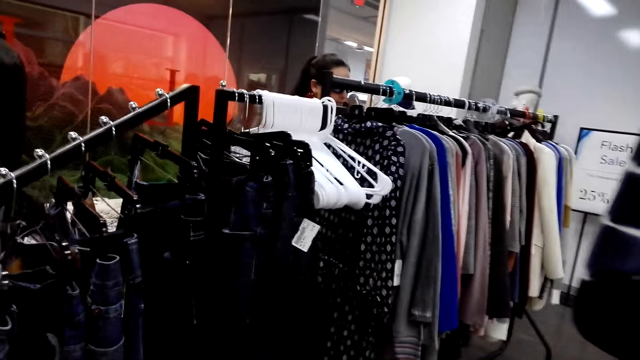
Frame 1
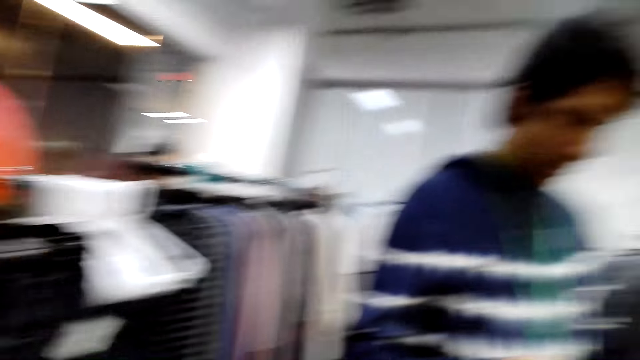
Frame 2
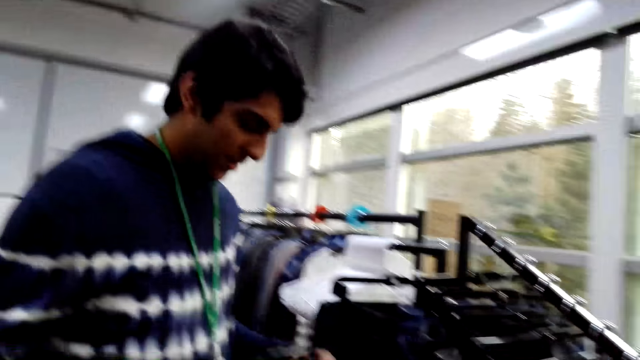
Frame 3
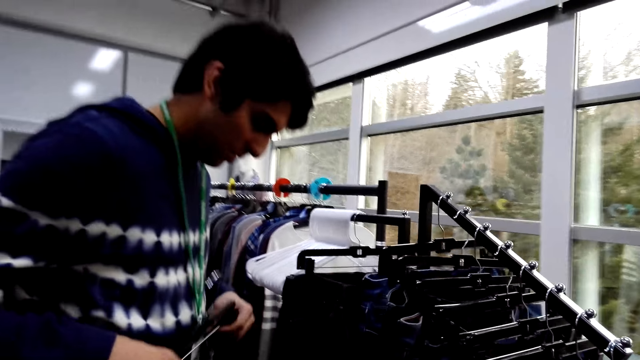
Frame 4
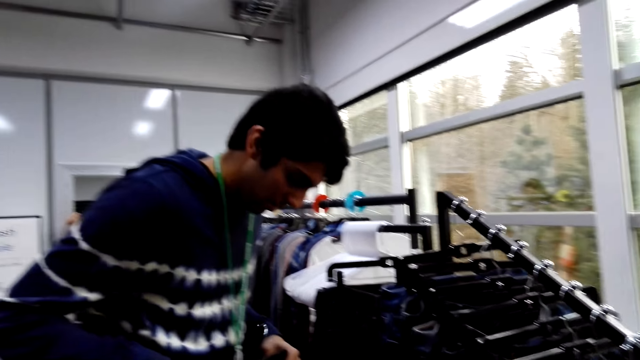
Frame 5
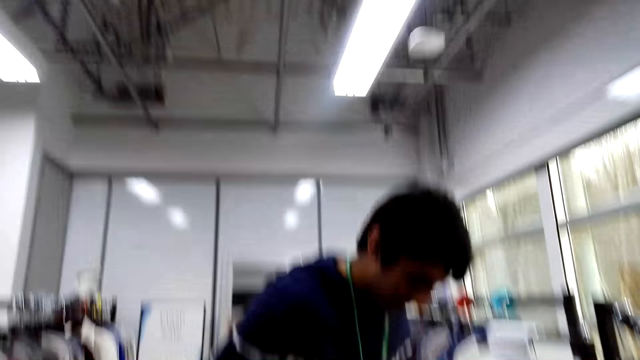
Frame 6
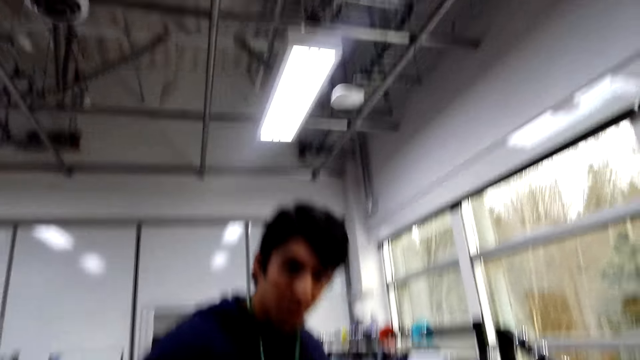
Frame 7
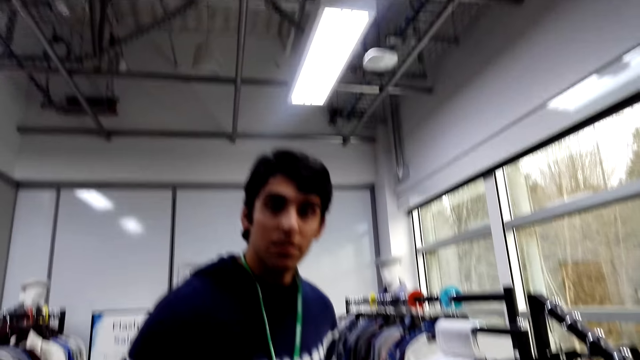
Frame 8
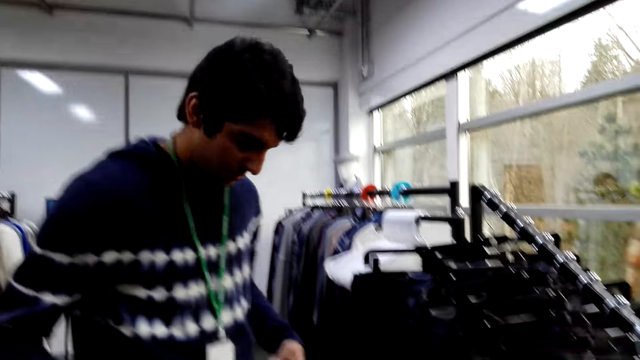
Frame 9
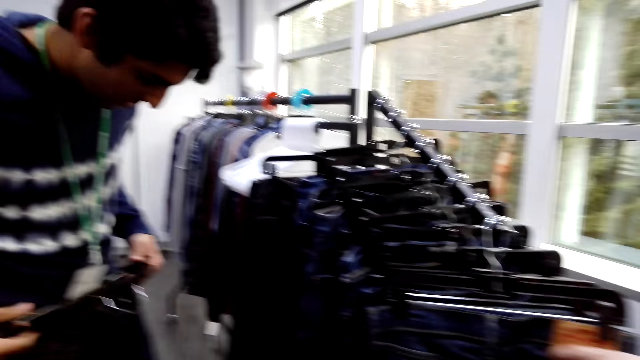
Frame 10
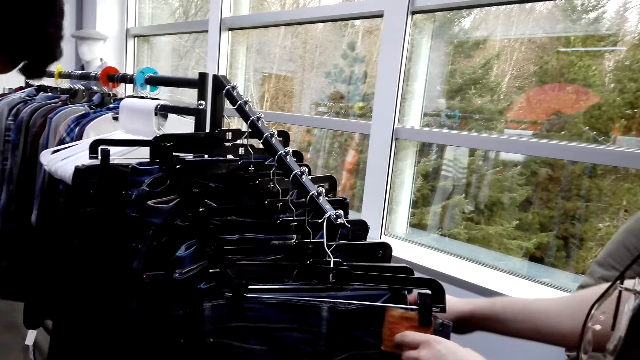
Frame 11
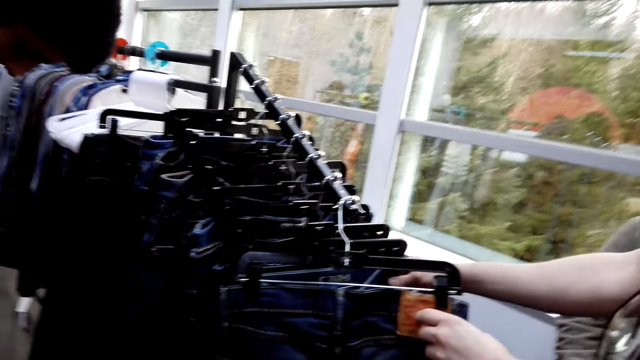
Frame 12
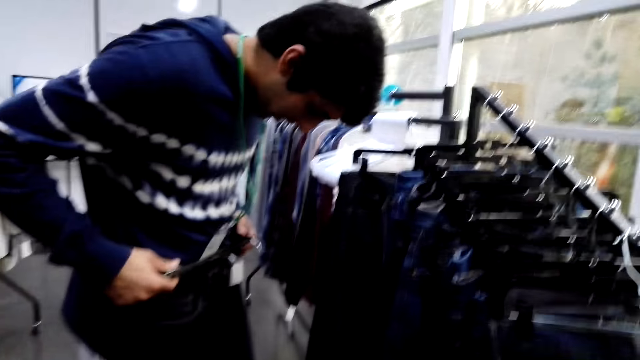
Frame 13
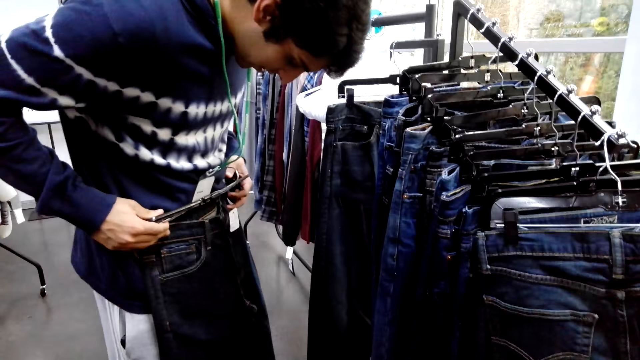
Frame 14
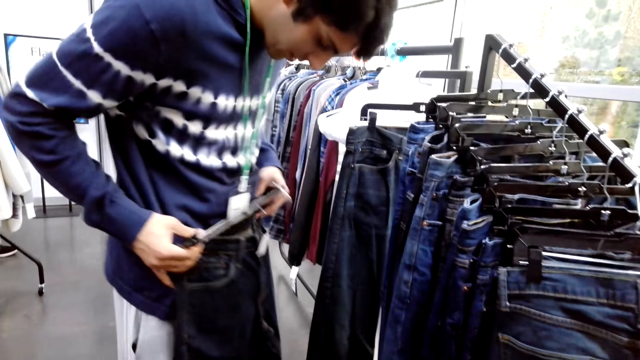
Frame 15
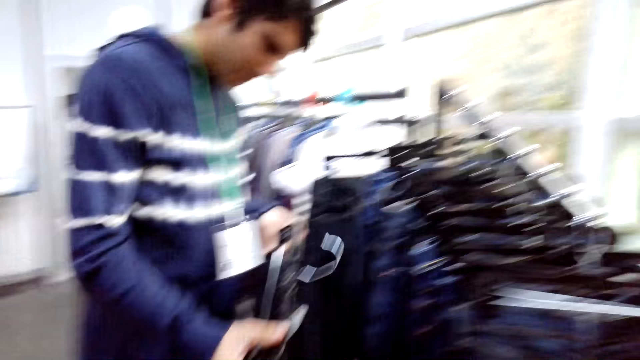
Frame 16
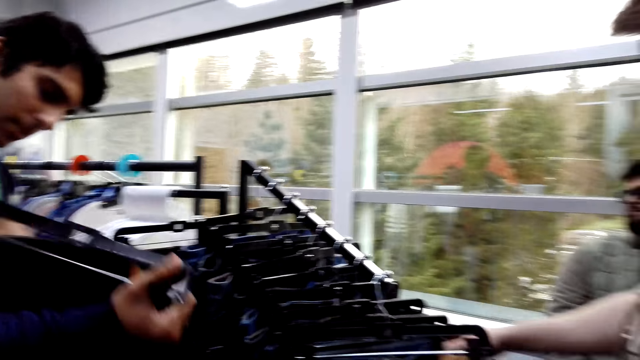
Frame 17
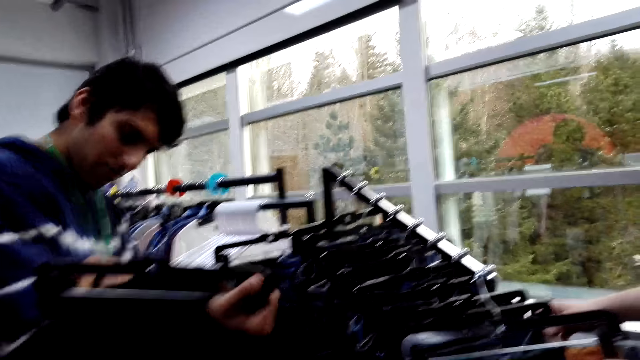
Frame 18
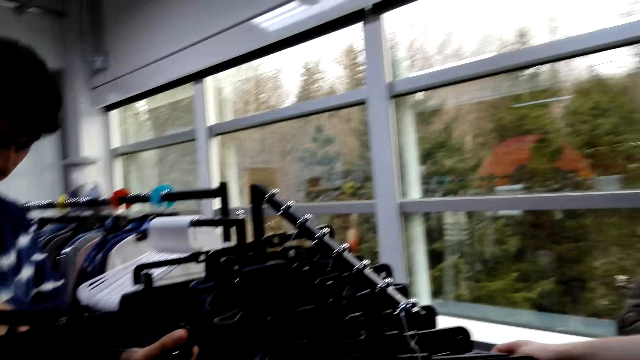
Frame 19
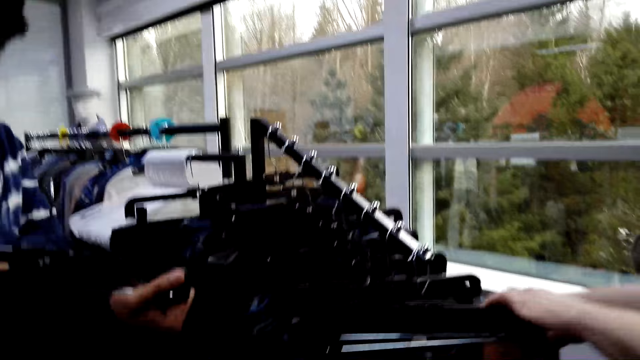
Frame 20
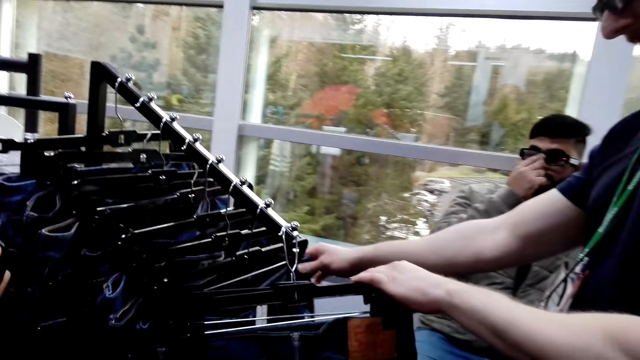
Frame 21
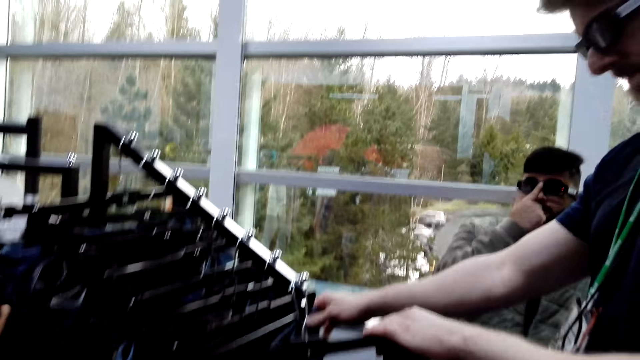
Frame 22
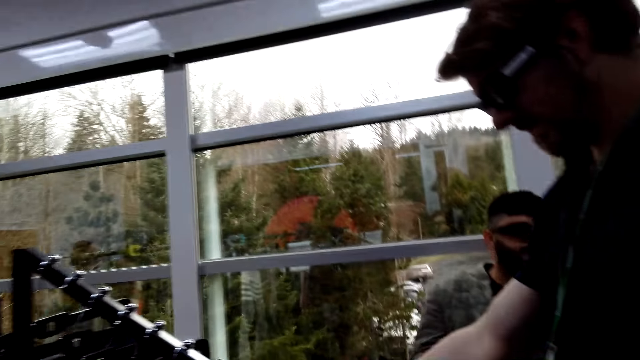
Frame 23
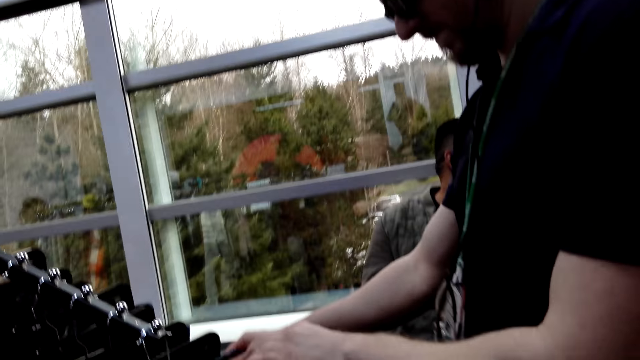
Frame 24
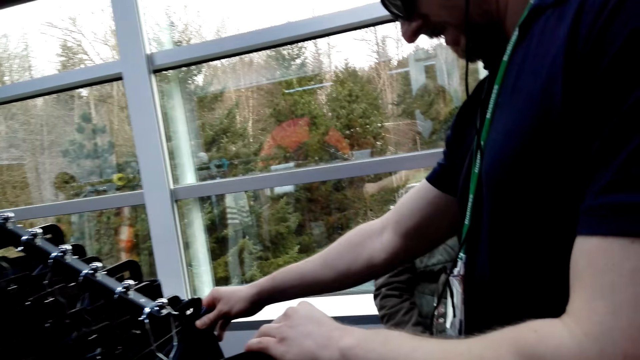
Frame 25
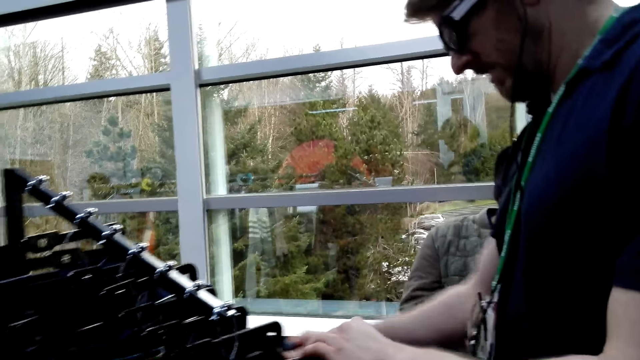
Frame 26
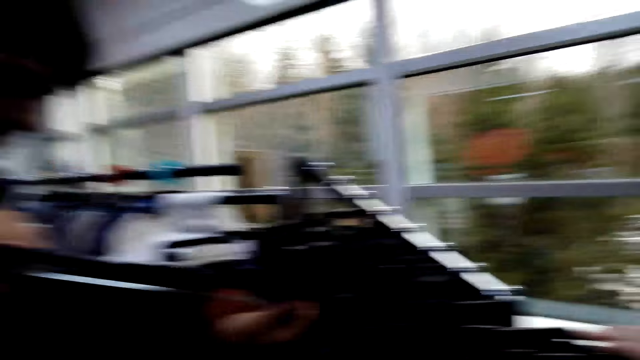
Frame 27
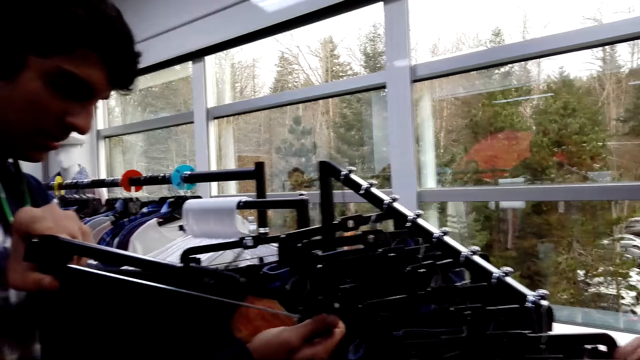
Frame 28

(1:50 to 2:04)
The camera wearer is shopping with a person. The person is looking at a trouser.

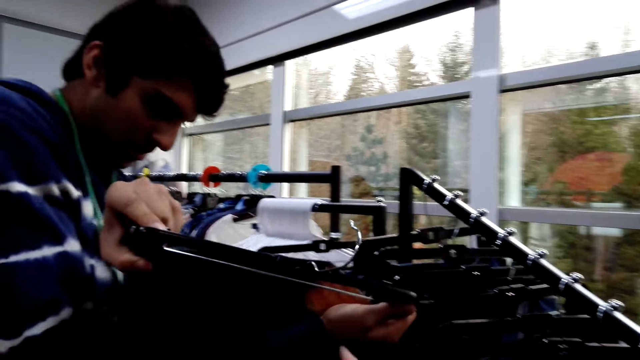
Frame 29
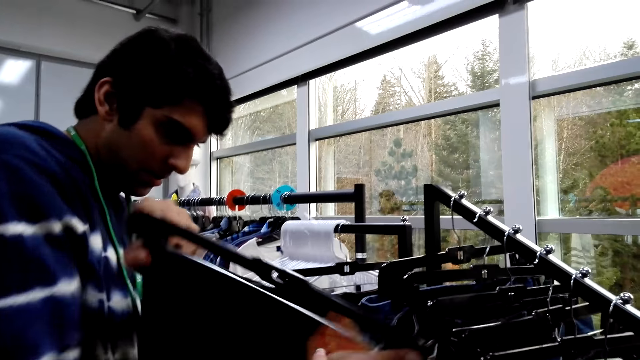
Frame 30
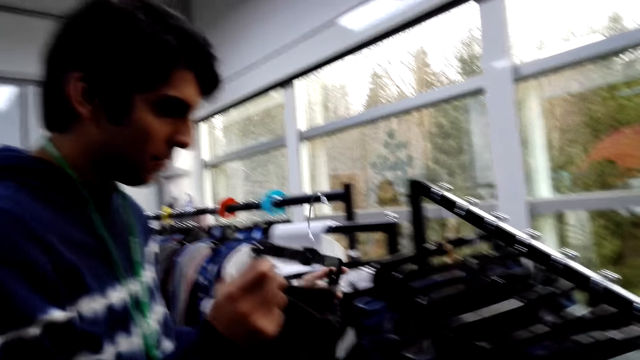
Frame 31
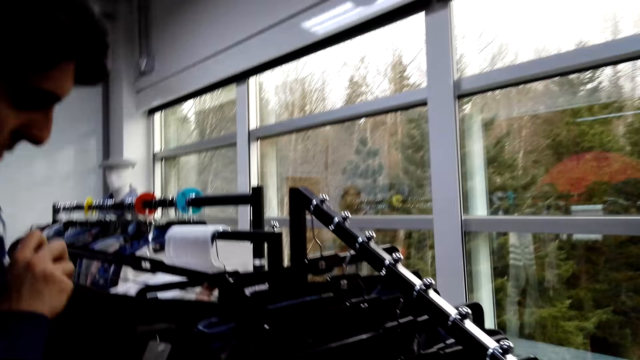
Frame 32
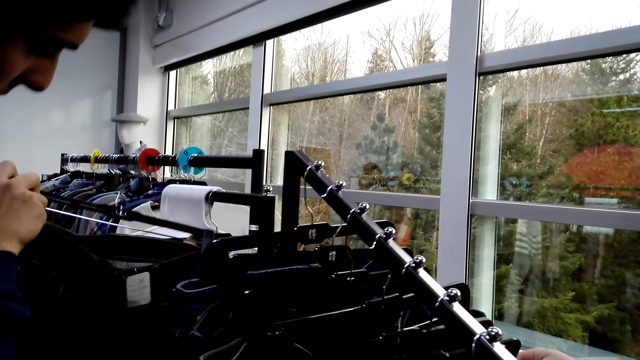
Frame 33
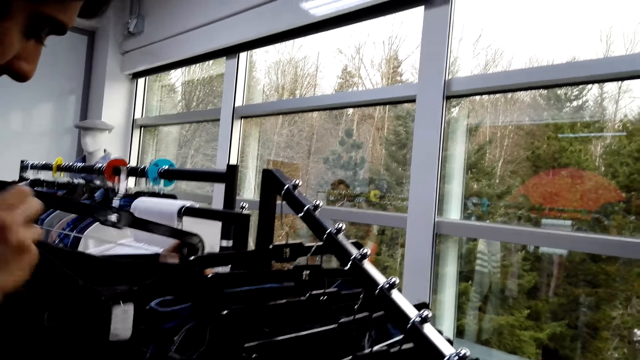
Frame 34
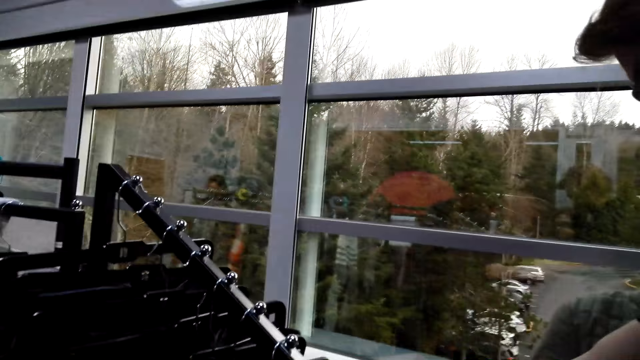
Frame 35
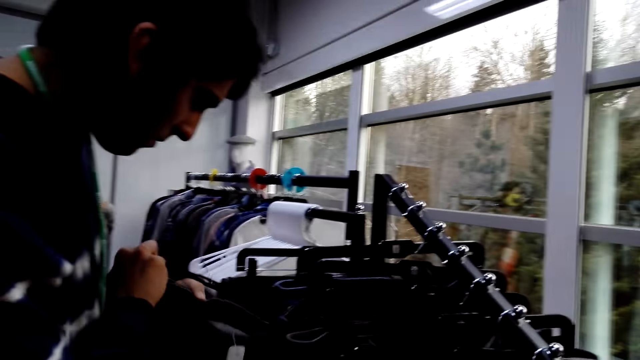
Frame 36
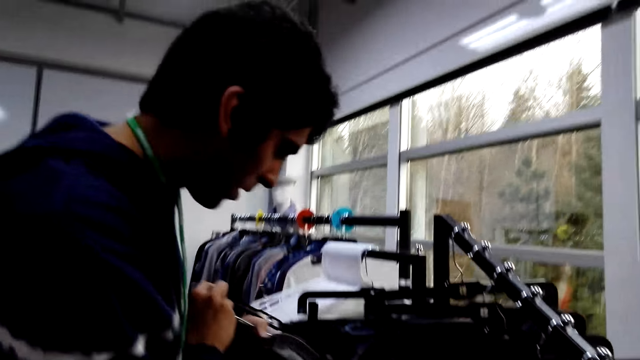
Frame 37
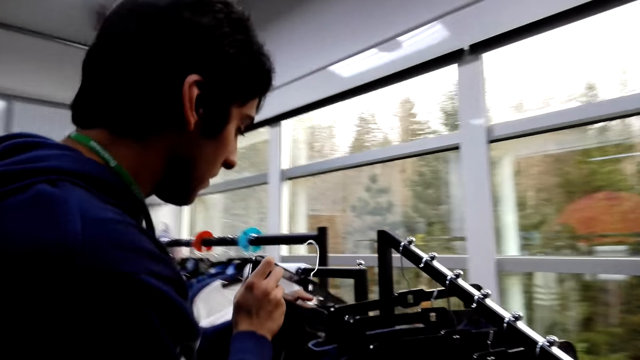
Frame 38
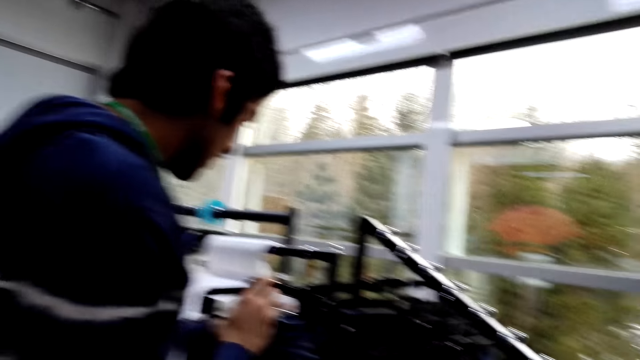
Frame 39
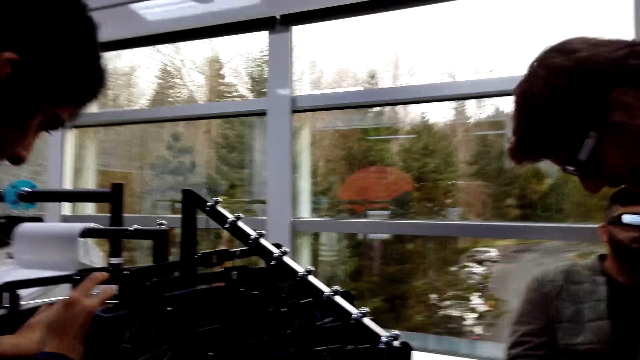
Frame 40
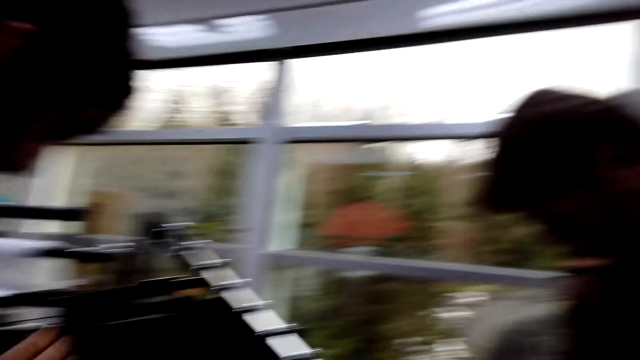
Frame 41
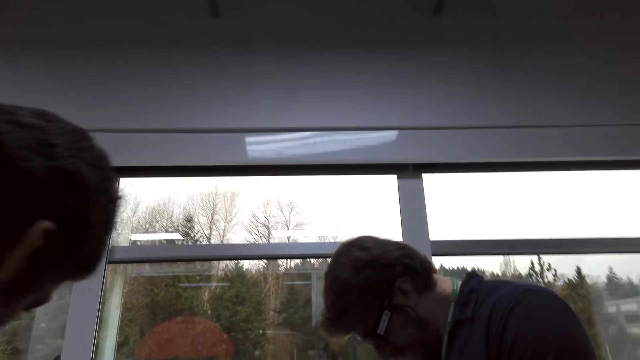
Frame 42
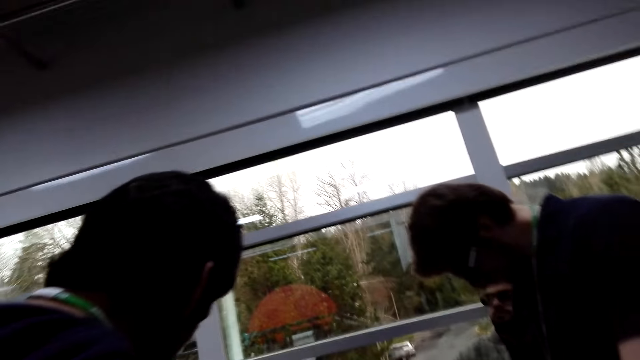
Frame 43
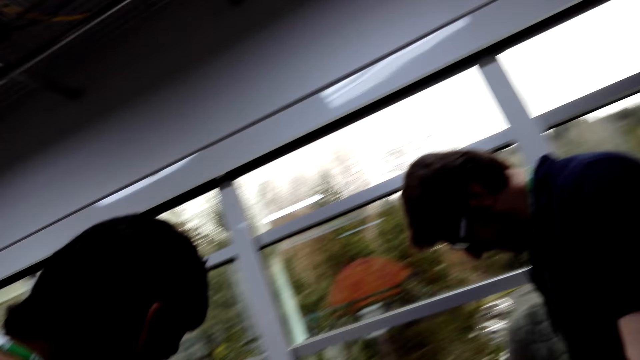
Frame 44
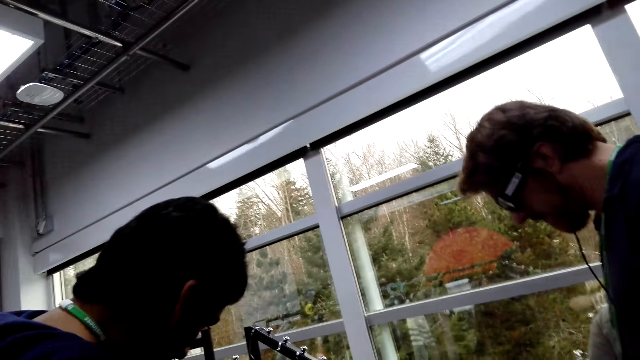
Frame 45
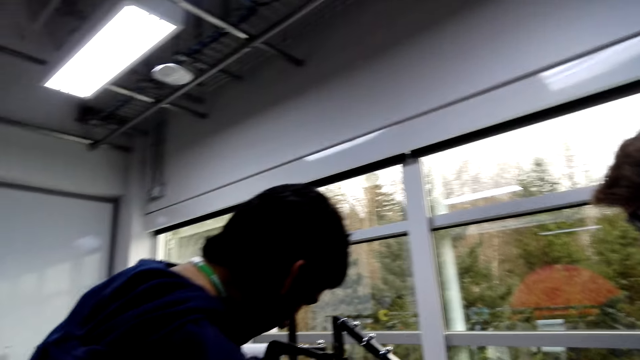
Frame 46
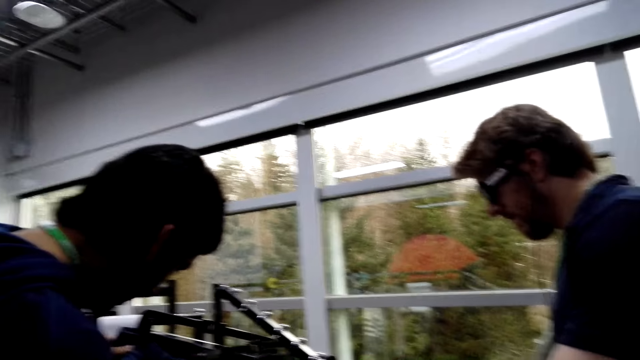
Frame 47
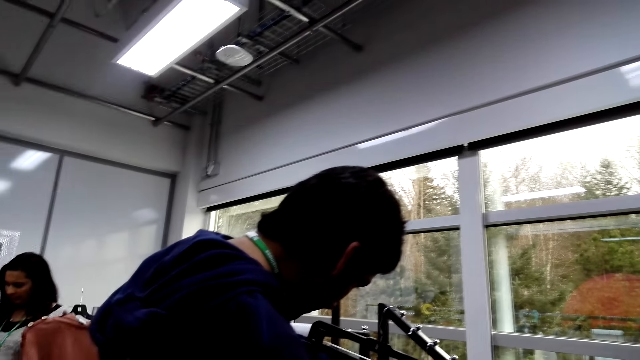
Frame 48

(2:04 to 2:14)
A man looks at the jeans. The camera wearer looks around.
